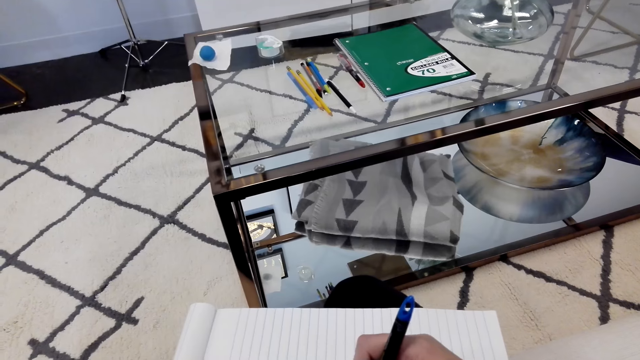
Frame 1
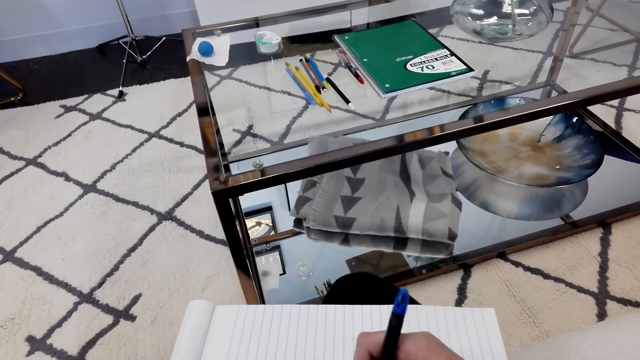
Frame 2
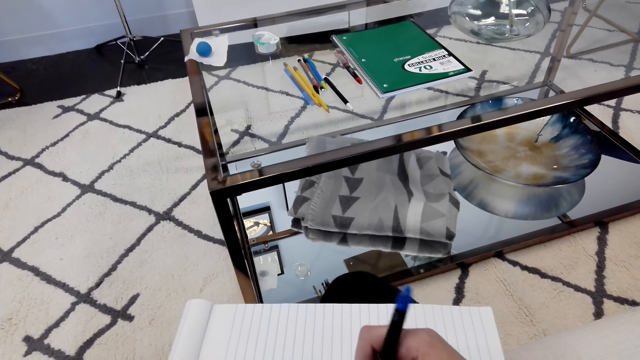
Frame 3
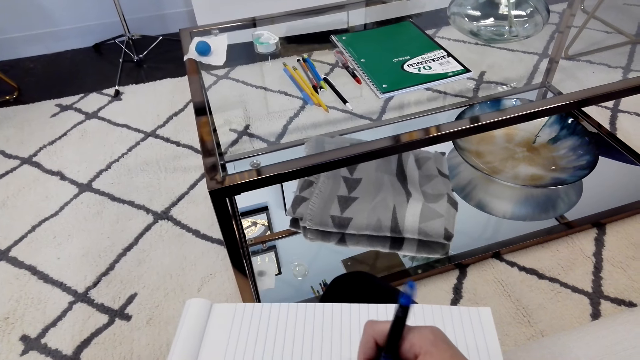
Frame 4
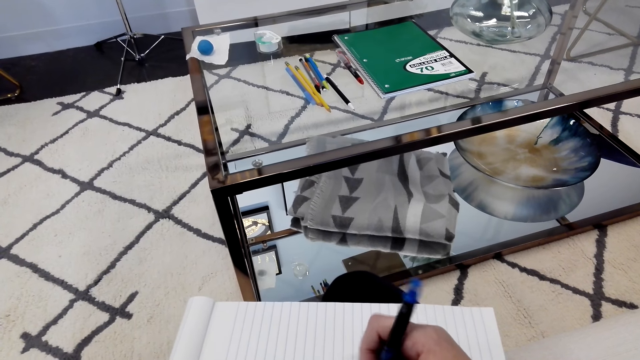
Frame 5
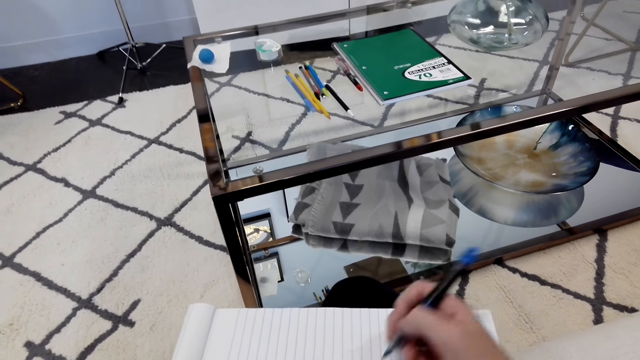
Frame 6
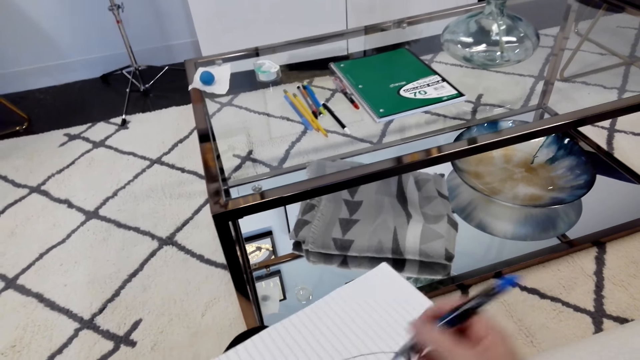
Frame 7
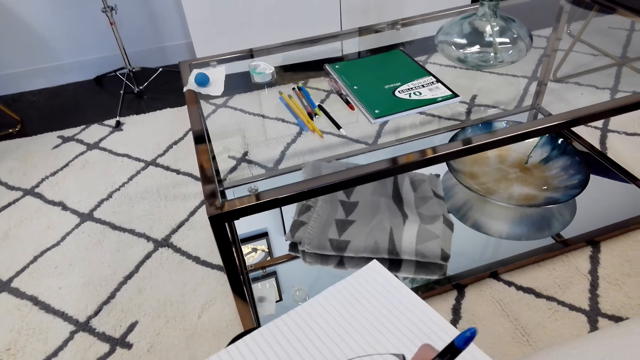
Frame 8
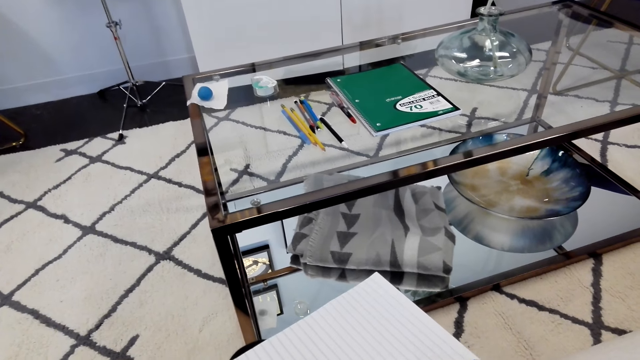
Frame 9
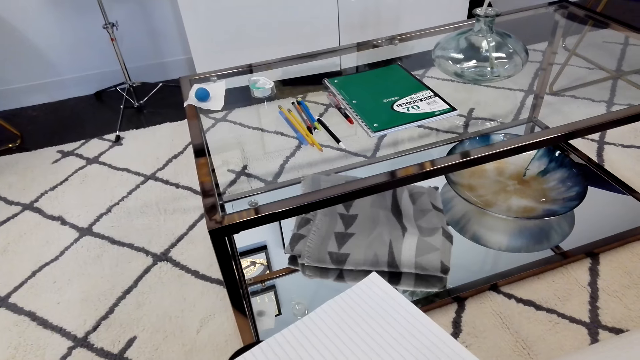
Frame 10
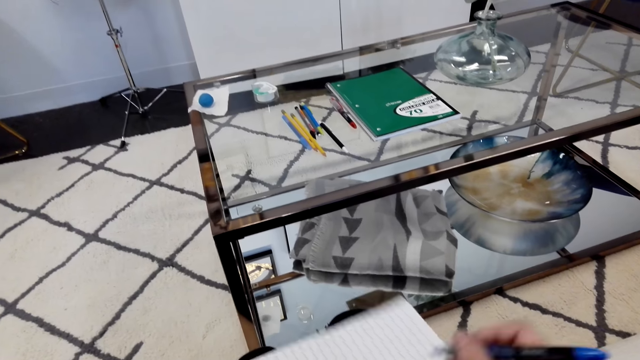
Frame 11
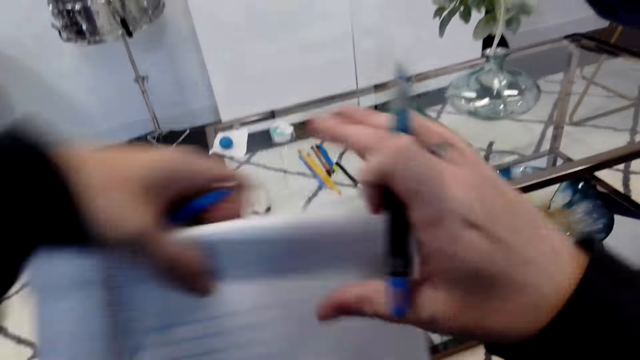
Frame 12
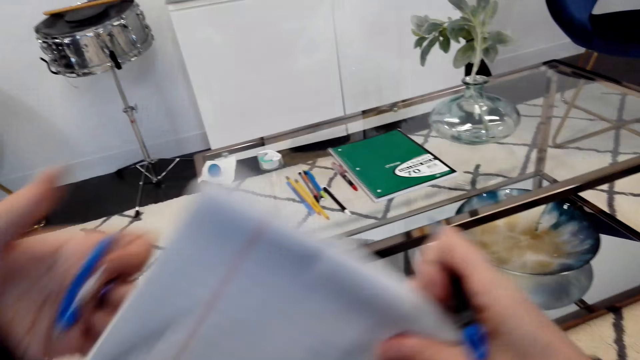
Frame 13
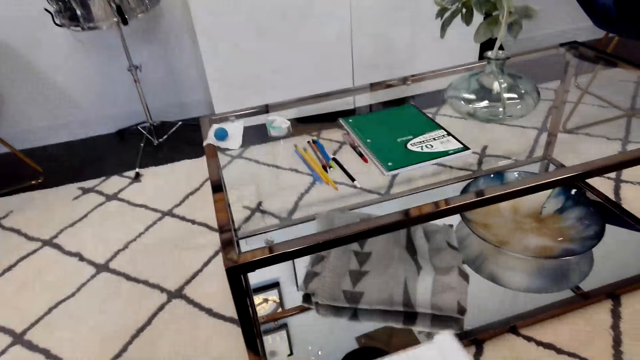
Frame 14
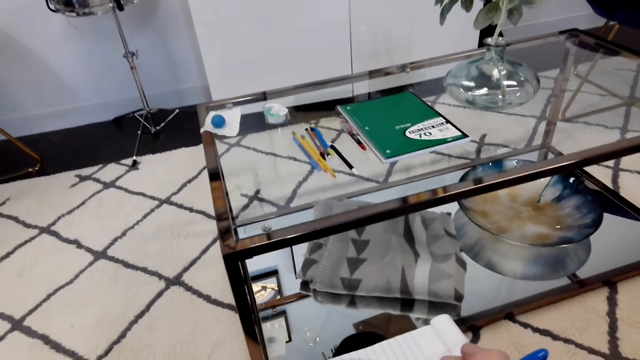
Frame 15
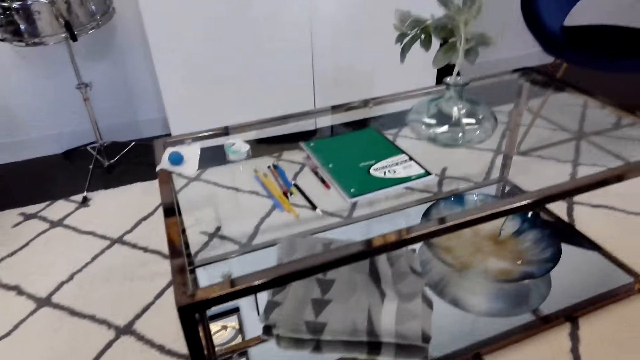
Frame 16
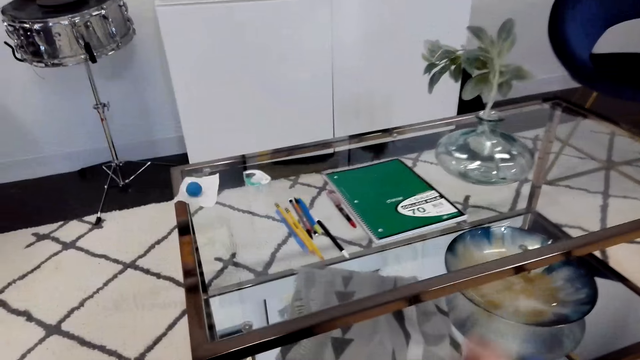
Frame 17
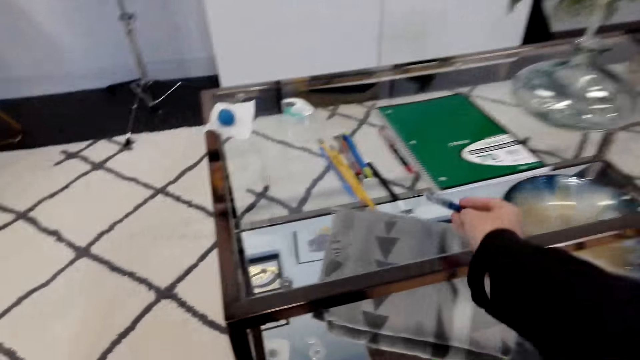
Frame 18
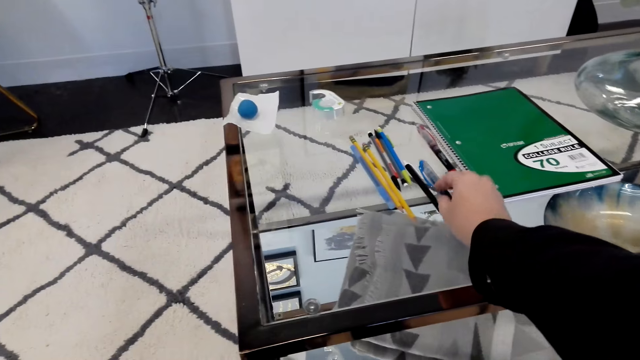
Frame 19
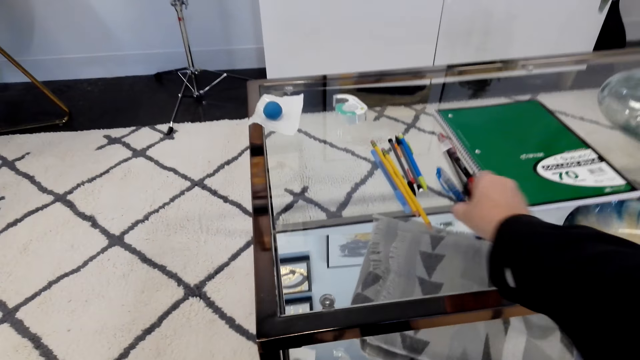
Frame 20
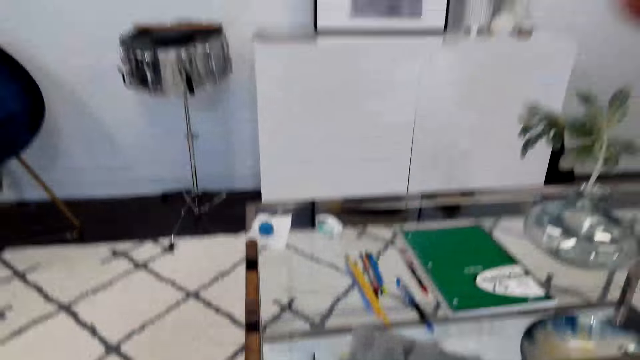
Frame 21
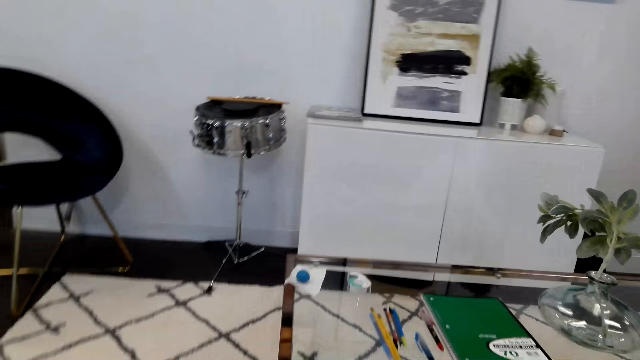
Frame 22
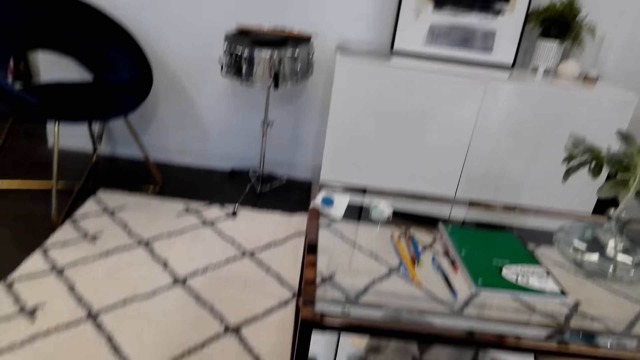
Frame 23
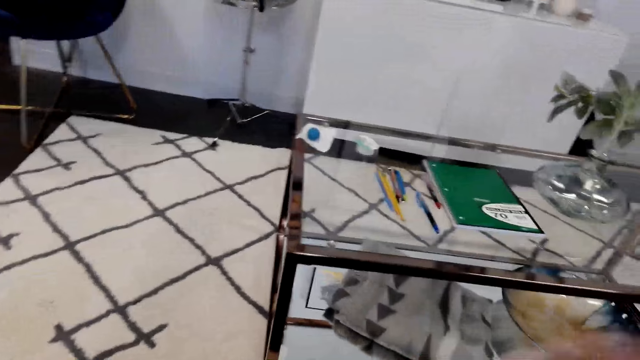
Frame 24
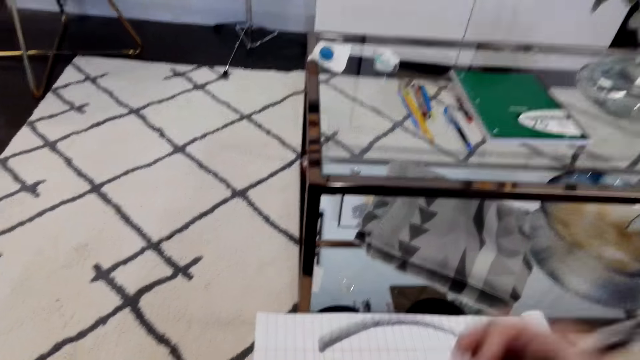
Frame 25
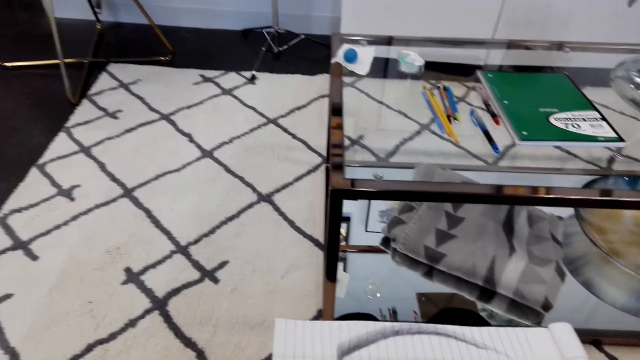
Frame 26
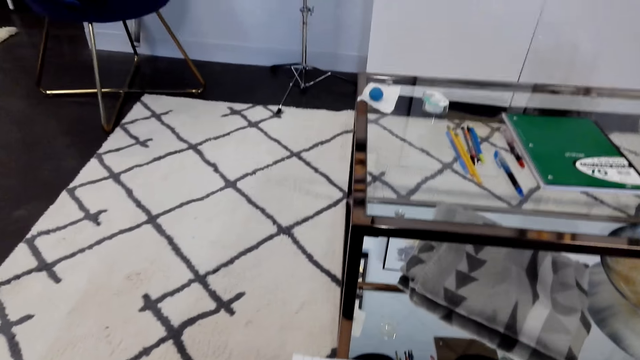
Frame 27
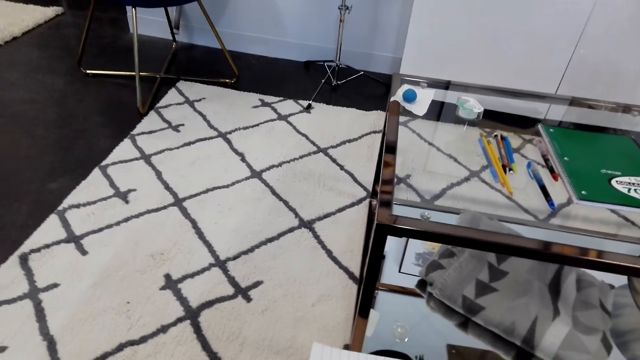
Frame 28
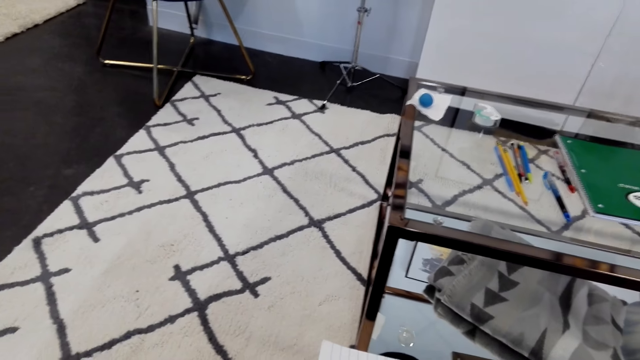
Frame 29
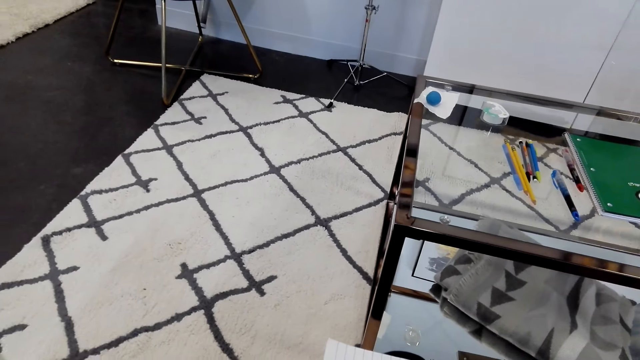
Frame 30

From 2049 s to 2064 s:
The camera wearer turns the book. They raise the book. They pass the book to the right hand. They put the pen on the table. They pick up the pen from the table. They stare around the room. They draw on the book.

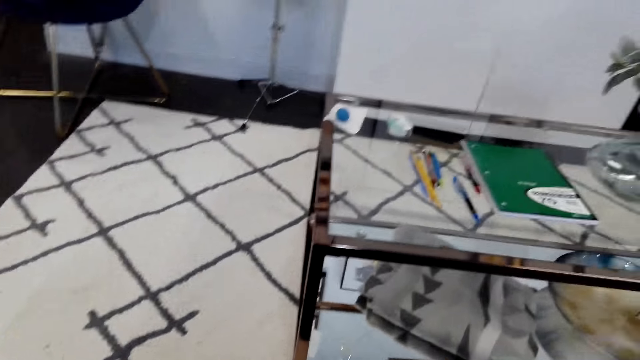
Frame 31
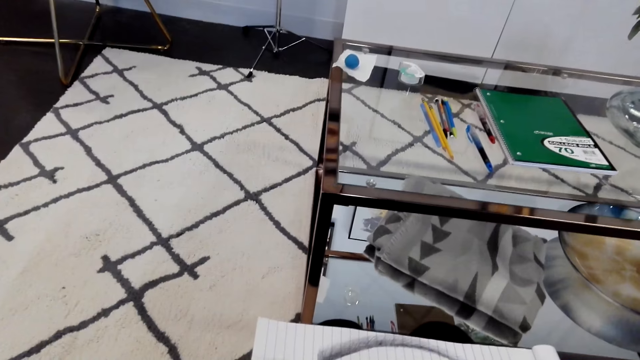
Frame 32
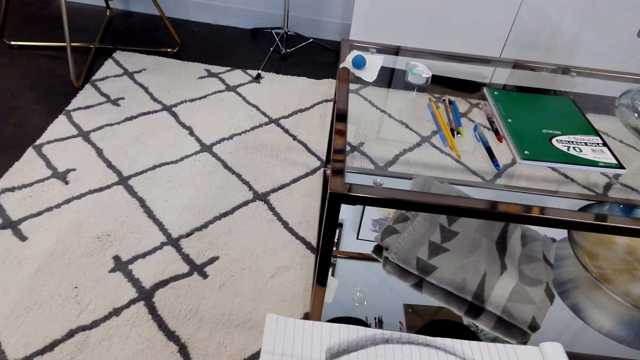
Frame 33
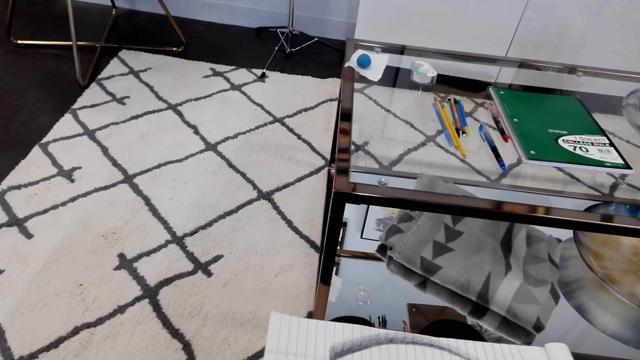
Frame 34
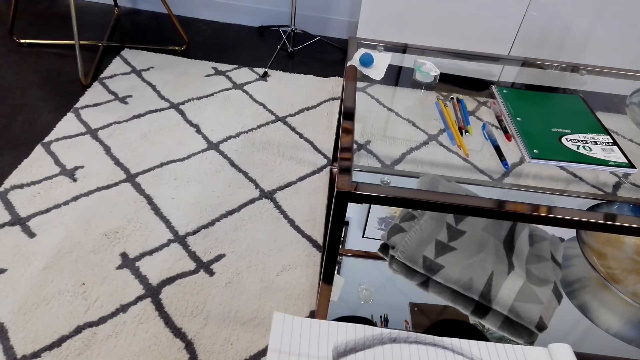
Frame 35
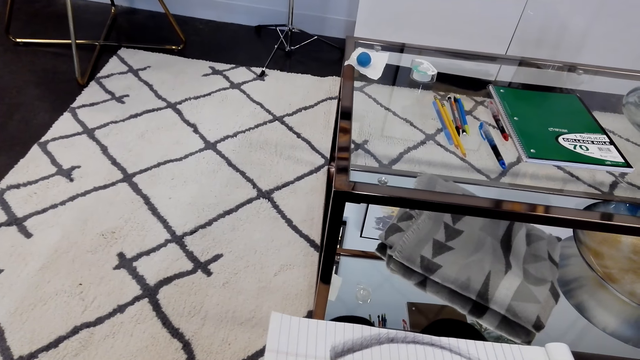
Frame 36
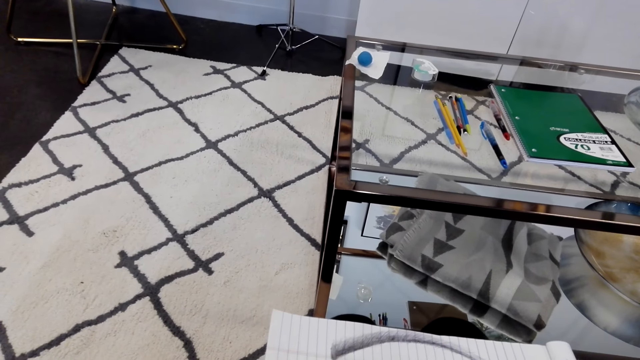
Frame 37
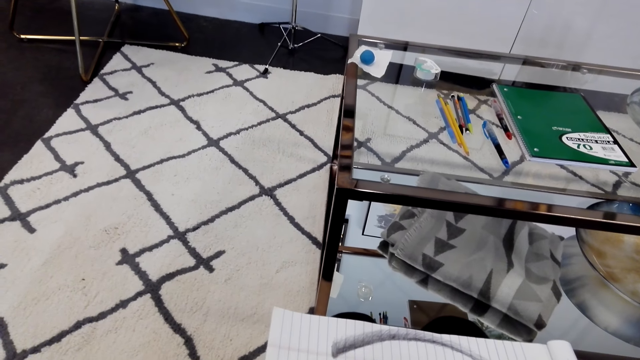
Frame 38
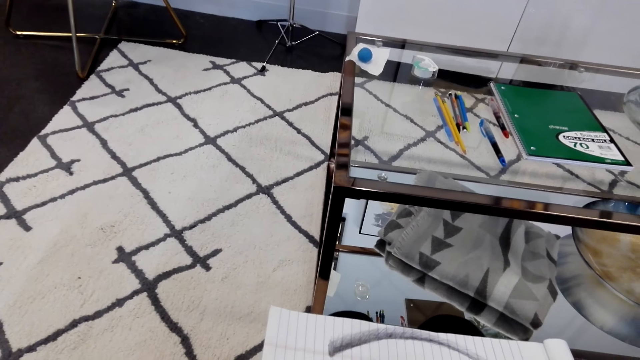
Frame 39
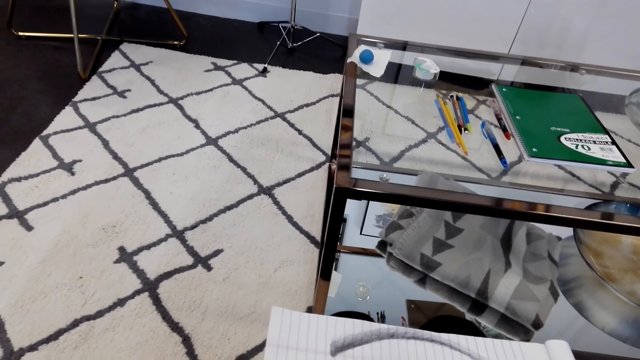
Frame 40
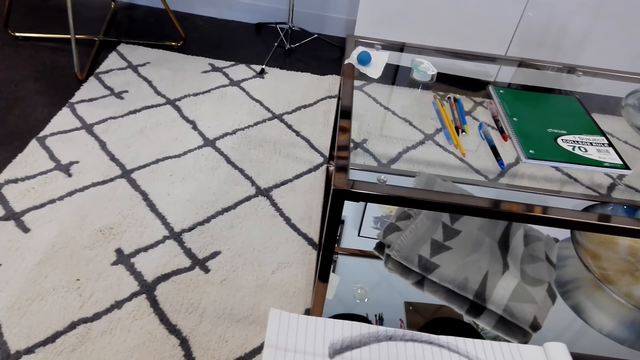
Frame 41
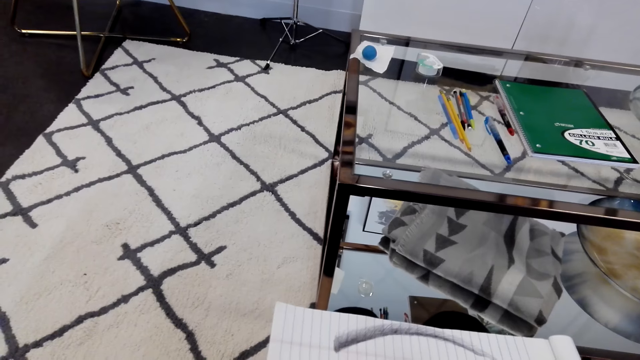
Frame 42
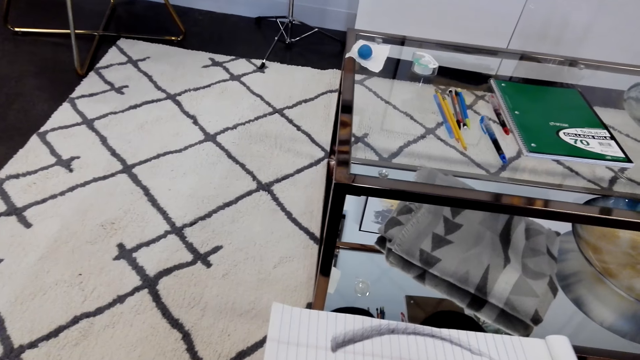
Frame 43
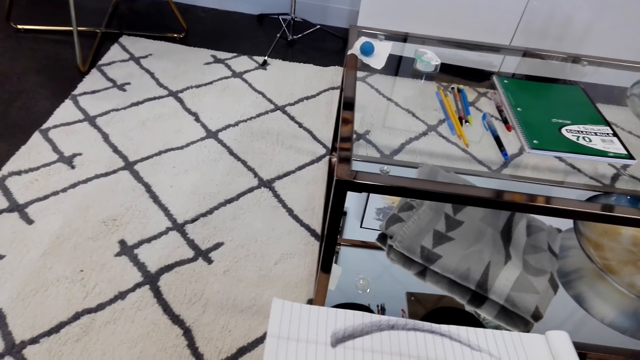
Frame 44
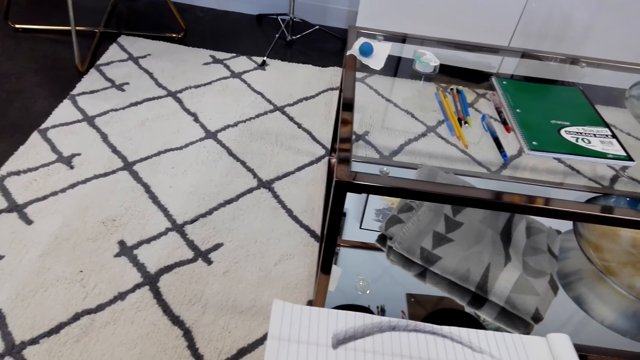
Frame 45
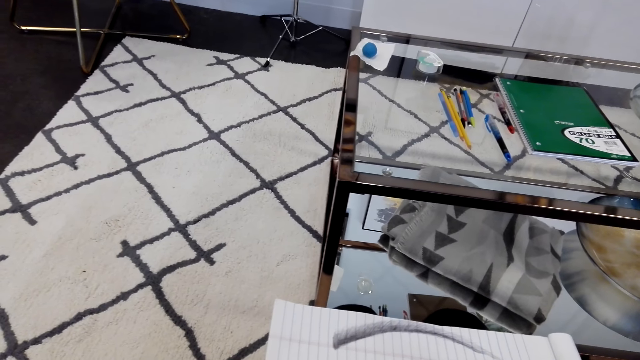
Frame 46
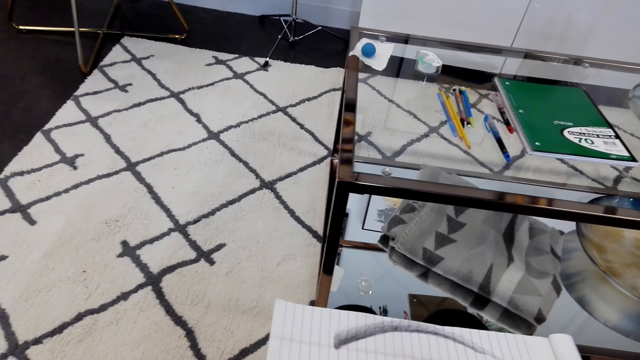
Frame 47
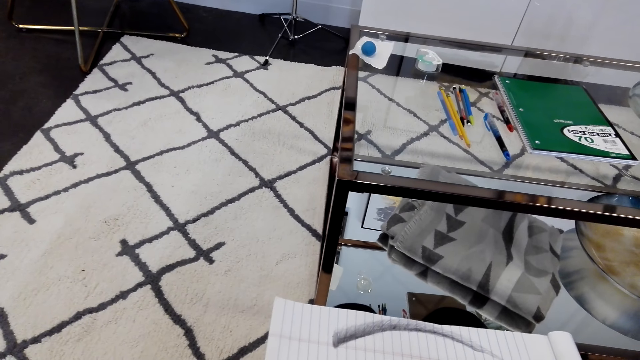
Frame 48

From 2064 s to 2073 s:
The camera wearer draws a sketch.
